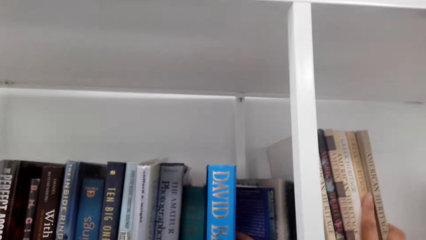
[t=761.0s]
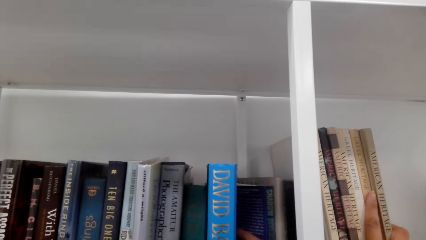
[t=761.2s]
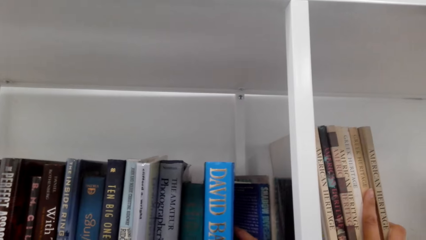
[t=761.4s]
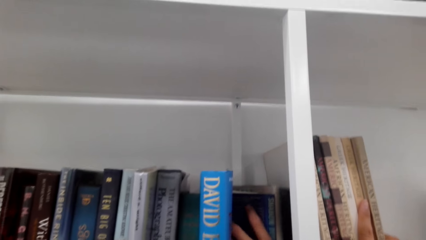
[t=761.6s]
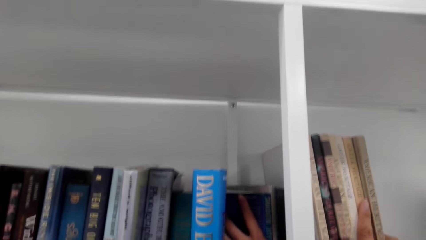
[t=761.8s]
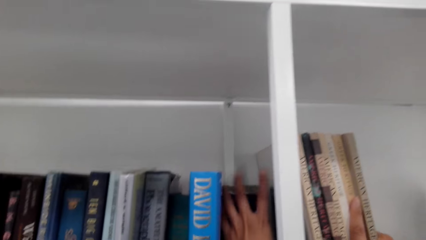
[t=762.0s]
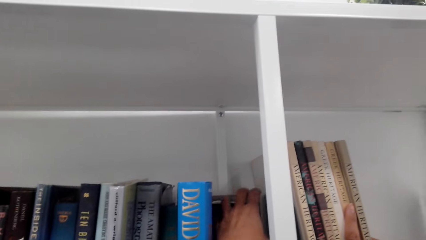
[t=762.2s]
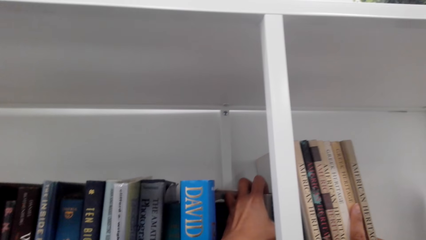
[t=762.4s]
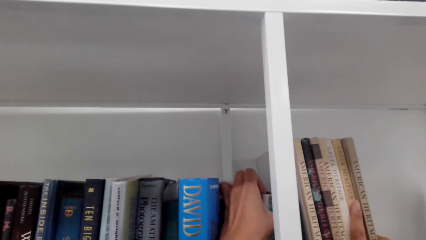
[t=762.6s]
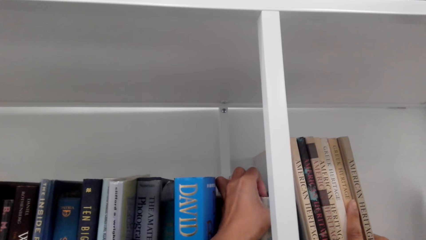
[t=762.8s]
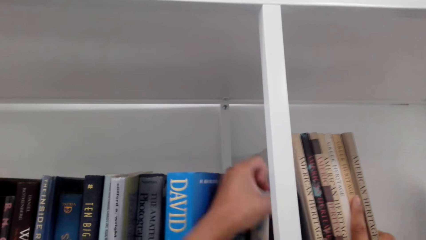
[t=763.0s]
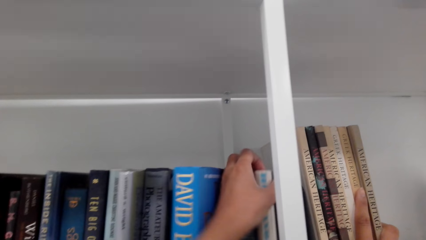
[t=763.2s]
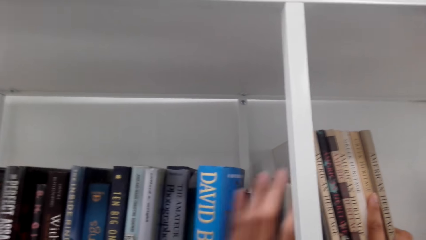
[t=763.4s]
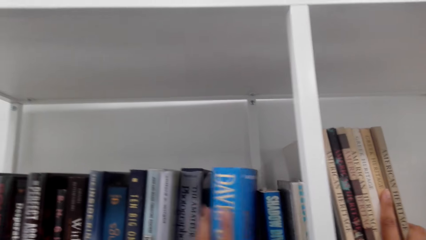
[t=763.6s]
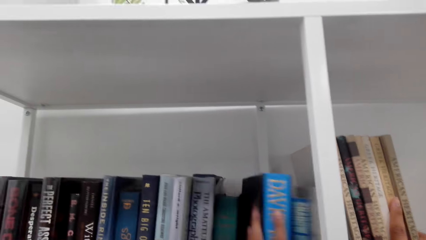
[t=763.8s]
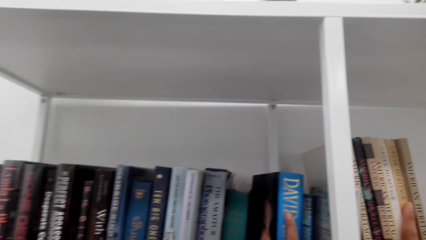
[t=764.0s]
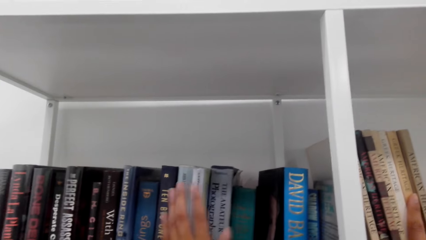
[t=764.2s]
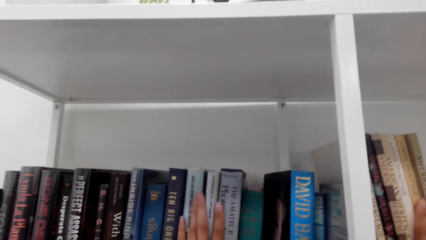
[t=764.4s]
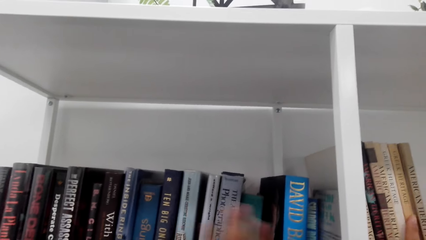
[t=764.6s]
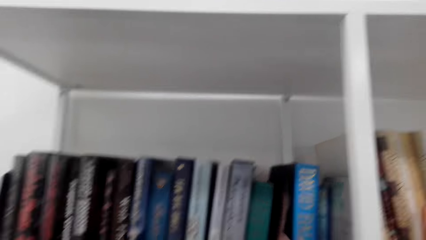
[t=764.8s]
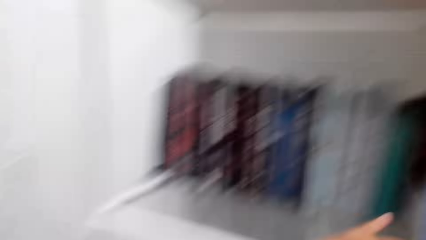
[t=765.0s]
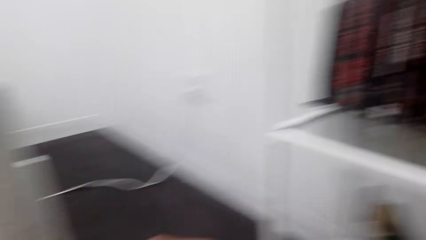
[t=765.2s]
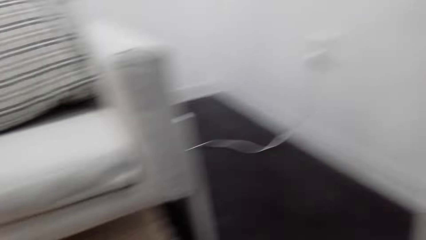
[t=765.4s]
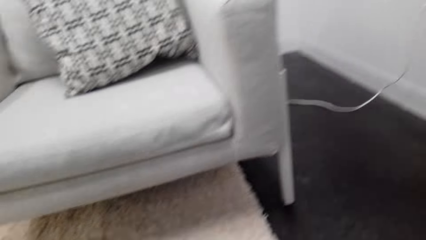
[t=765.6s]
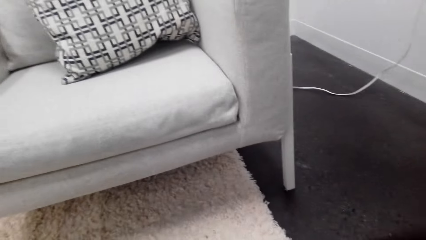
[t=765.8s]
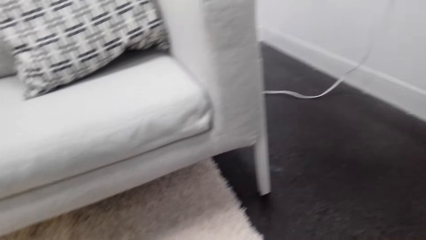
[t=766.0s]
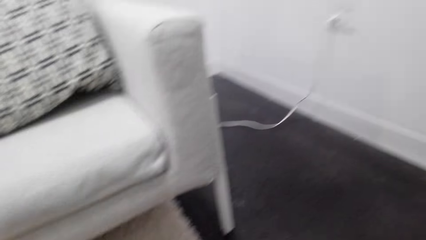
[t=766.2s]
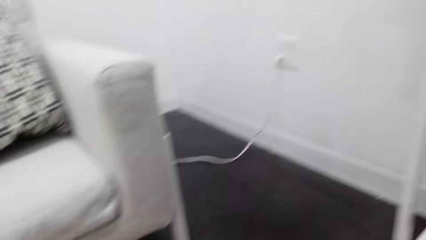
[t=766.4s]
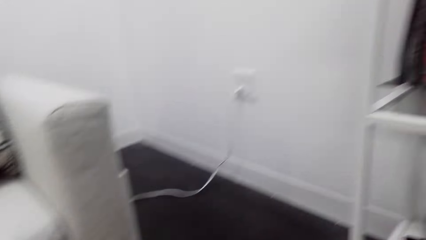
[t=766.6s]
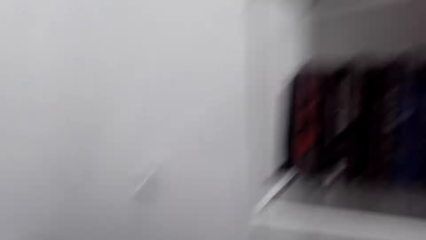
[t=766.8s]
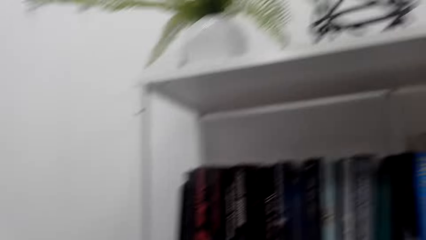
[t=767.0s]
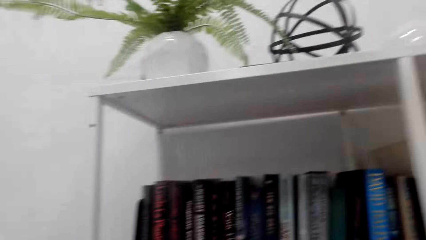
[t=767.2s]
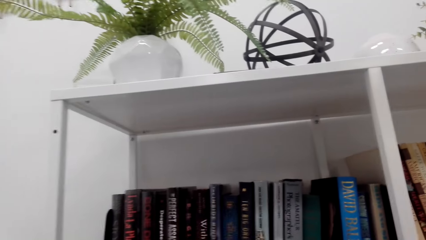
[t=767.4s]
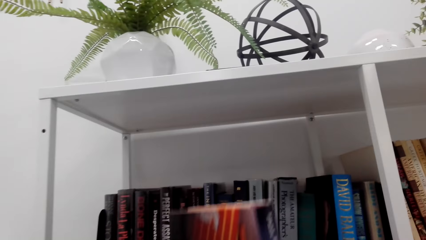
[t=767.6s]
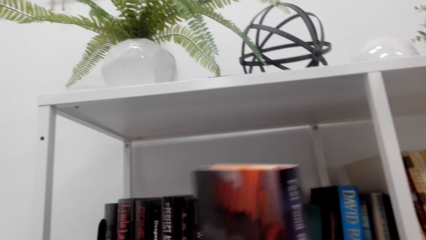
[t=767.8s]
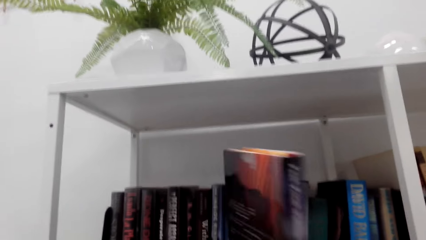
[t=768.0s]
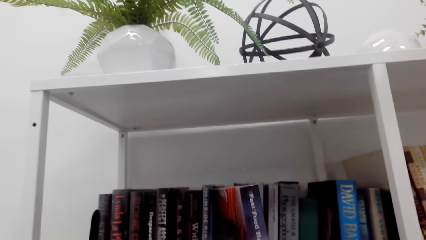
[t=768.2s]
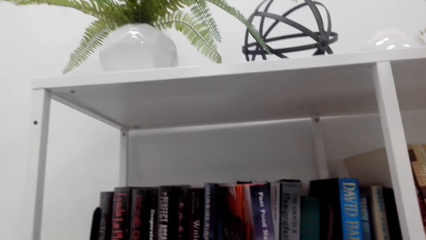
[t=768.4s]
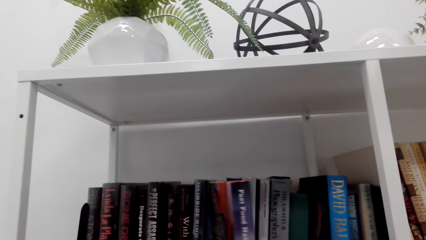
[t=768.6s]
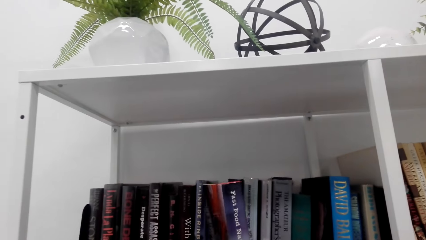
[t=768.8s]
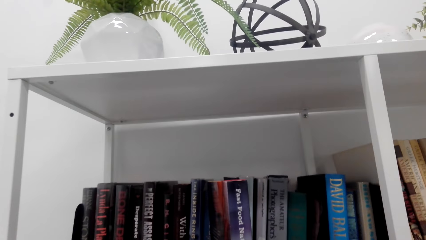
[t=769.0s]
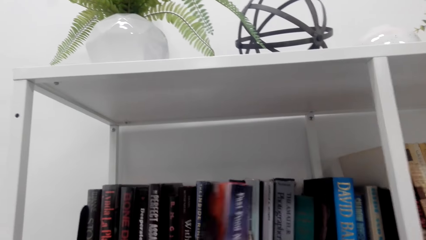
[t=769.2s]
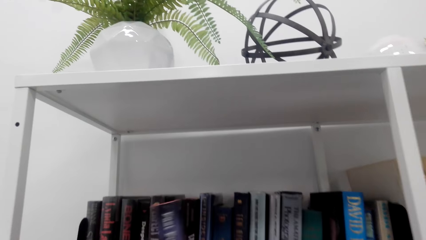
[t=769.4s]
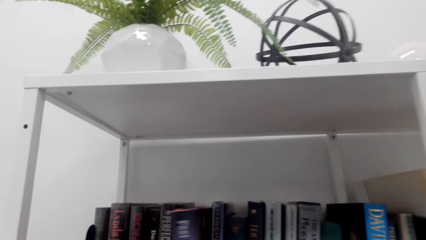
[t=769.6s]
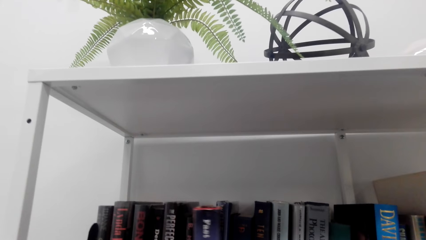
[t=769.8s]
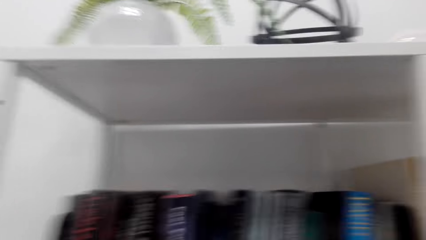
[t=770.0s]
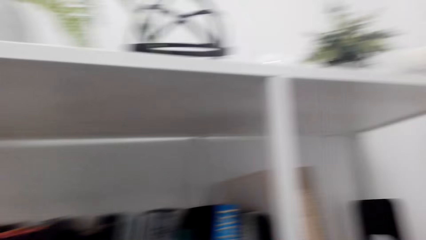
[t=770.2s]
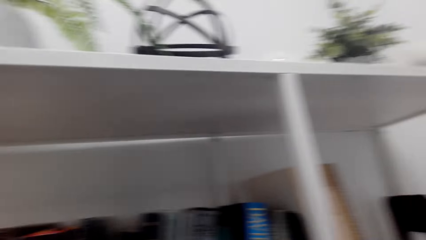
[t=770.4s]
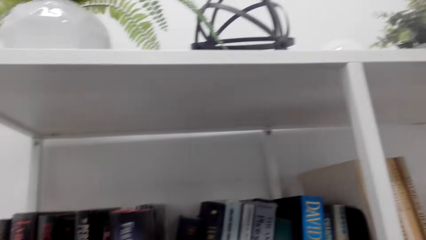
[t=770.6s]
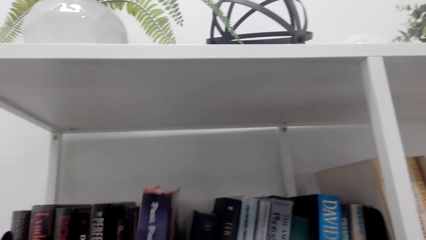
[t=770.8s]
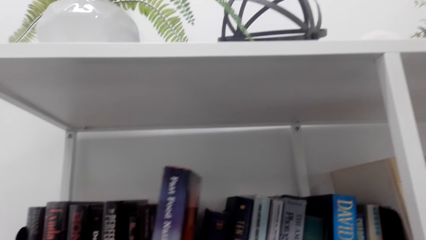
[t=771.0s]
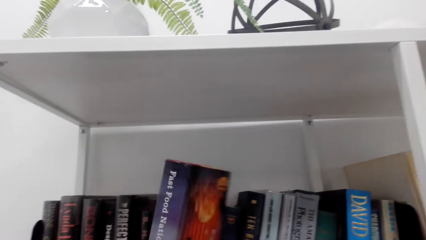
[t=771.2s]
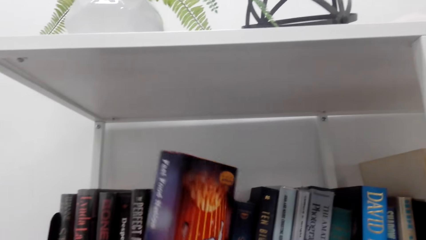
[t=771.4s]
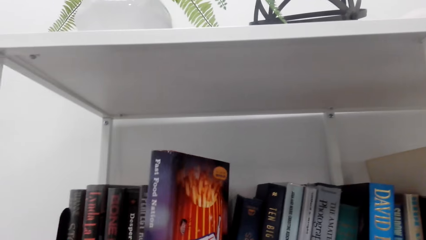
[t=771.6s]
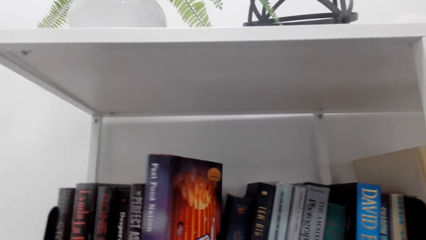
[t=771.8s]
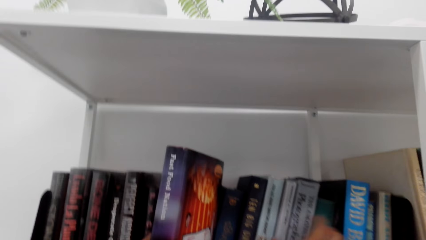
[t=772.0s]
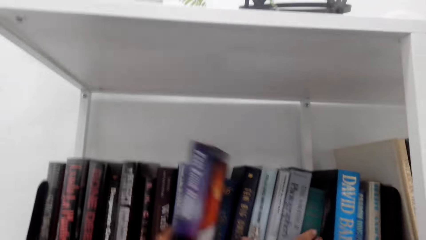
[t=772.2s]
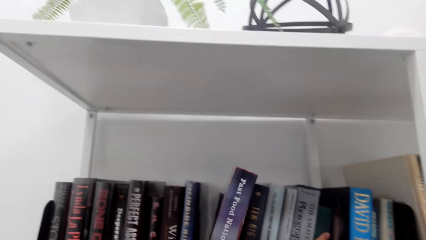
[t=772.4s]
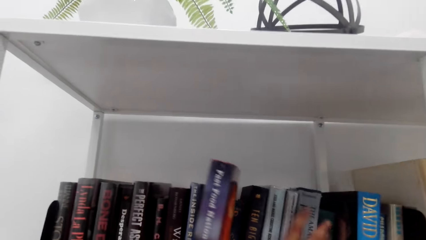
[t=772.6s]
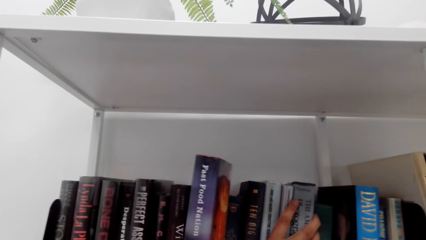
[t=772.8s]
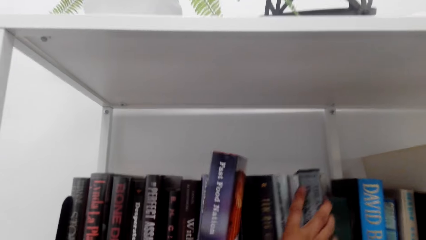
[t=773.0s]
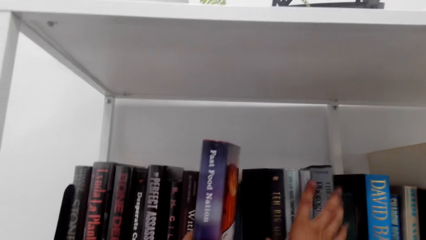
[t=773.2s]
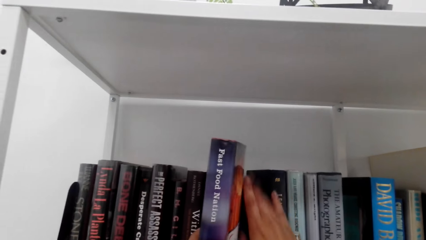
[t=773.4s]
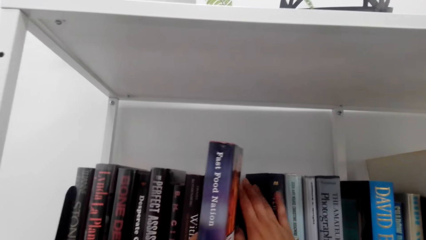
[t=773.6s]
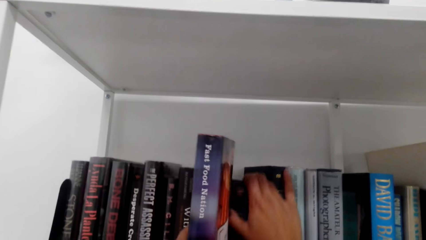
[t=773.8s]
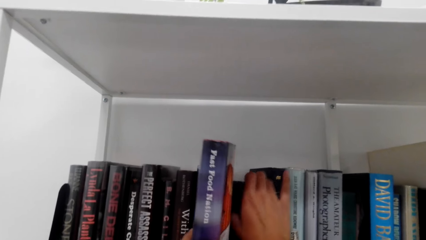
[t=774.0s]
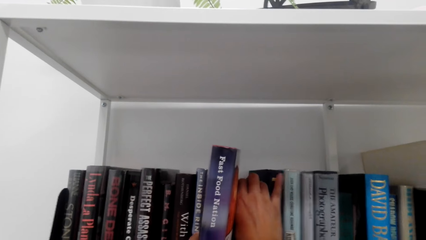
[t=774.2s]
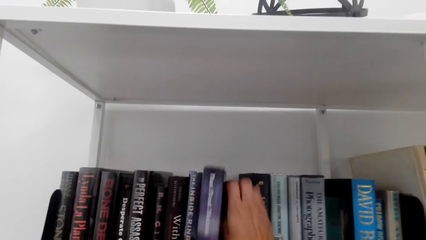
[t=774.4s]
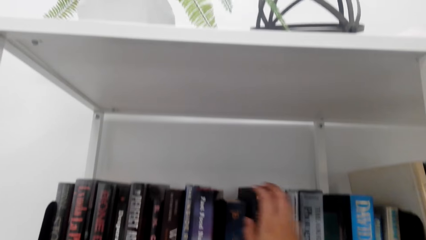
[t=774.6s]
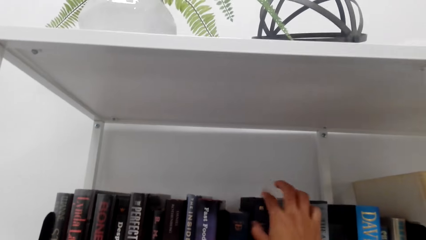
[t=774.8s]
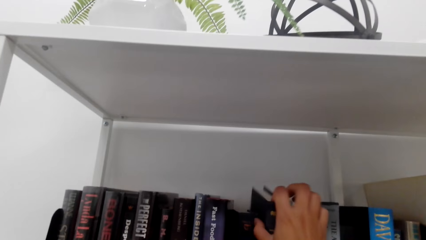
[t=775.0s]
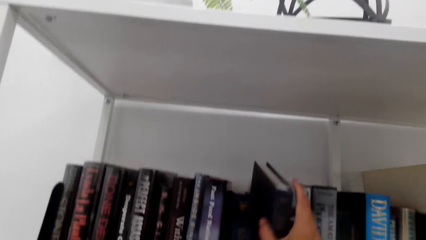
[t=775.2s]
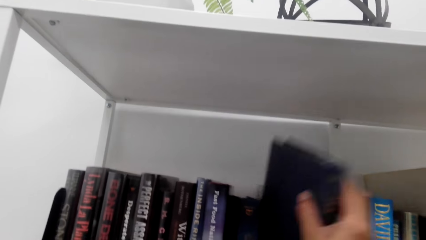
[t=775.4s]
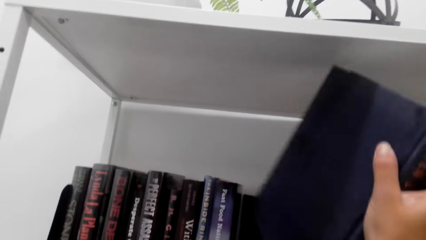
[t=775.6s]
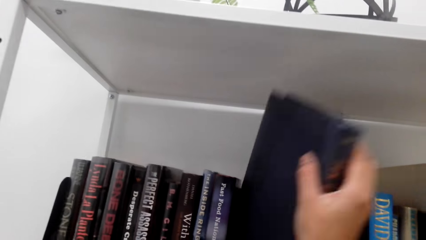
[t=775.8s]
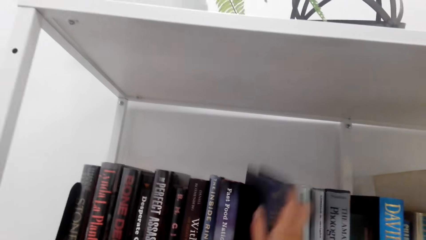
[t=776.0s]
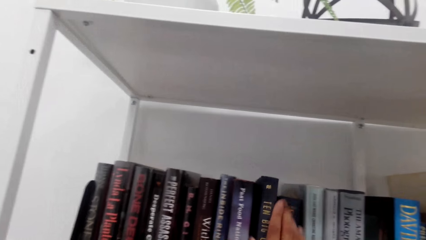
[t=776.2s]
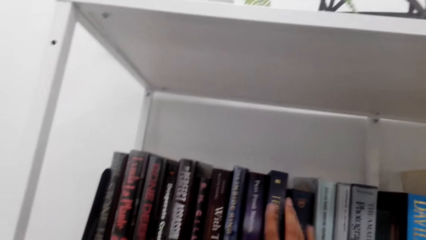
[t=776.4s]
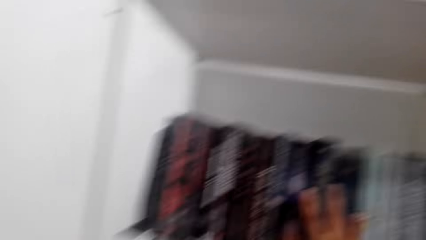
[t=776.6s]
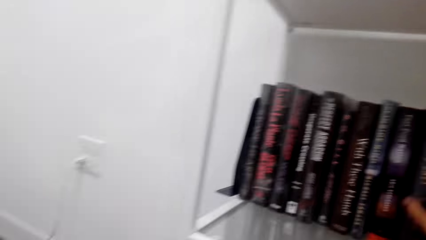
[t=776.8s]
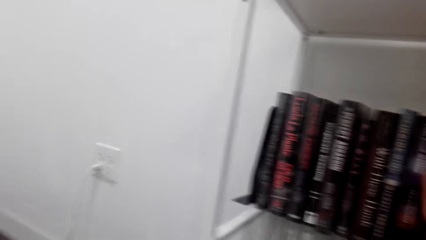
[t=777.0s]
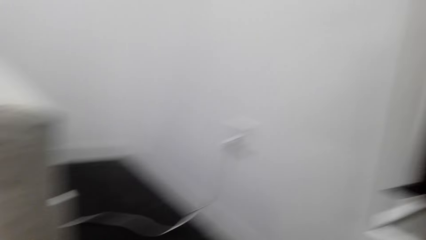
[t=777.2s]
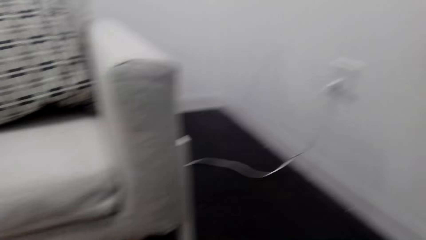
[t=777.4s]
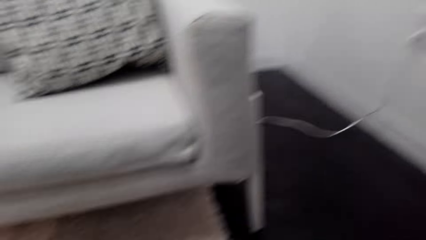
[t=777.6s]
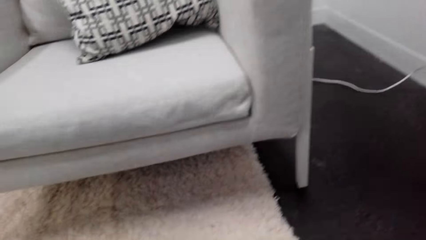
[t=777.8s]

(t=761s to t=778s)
The camera wearer picks books on a table. They arrange books on a shelf.
